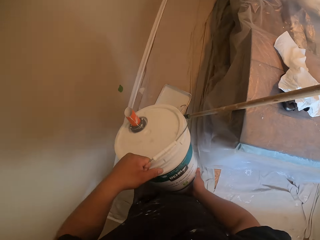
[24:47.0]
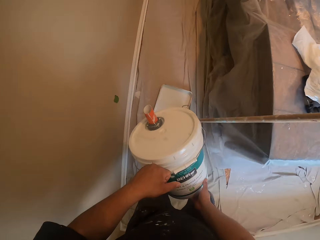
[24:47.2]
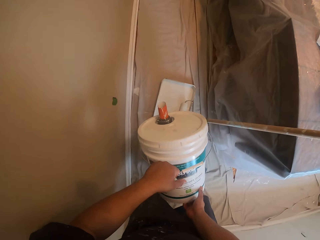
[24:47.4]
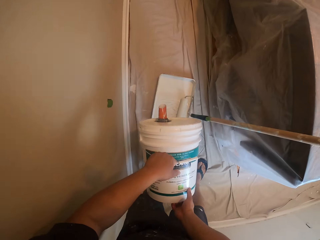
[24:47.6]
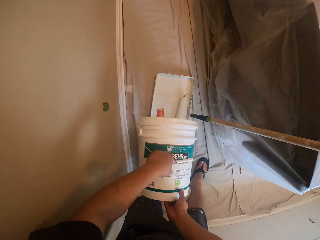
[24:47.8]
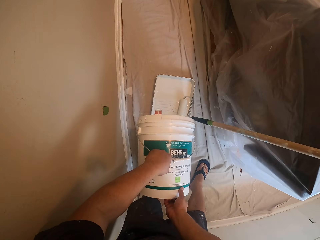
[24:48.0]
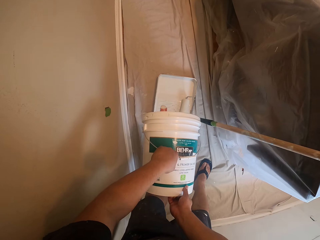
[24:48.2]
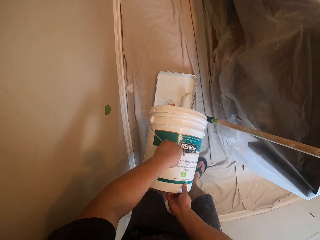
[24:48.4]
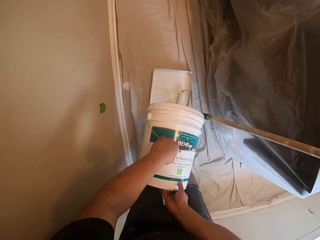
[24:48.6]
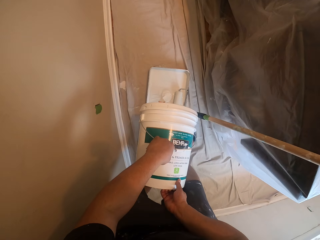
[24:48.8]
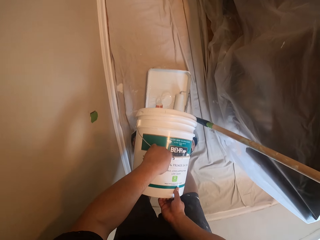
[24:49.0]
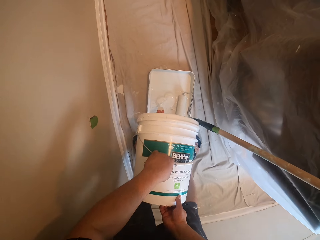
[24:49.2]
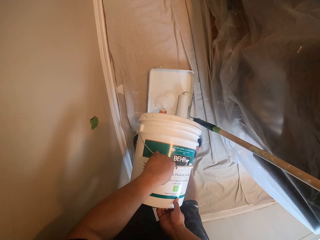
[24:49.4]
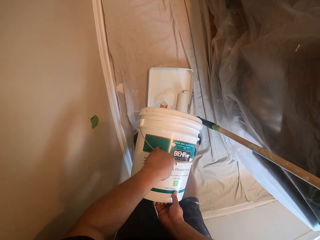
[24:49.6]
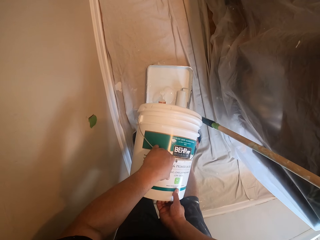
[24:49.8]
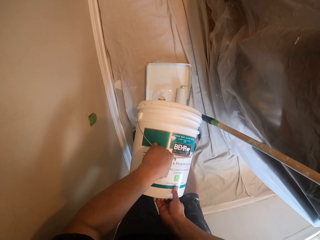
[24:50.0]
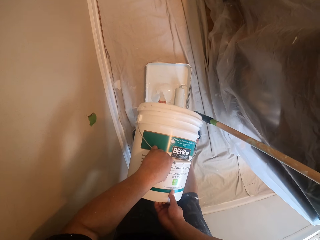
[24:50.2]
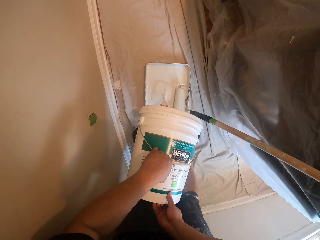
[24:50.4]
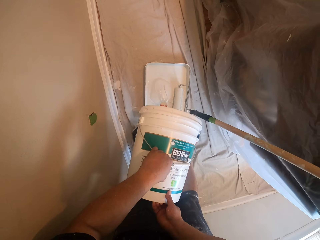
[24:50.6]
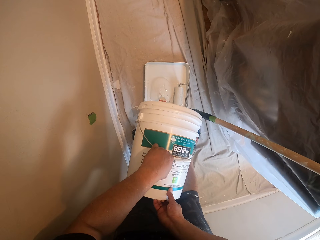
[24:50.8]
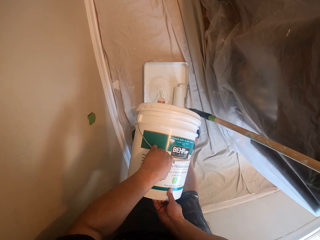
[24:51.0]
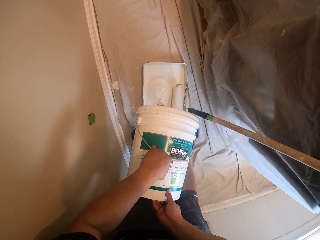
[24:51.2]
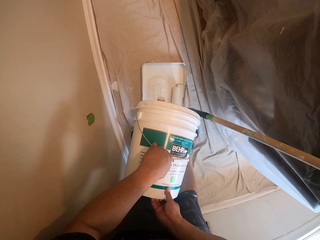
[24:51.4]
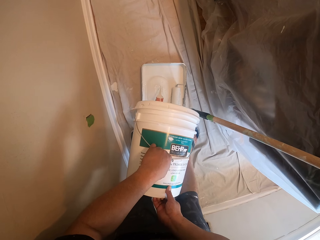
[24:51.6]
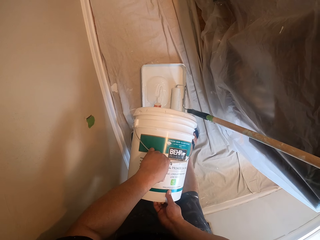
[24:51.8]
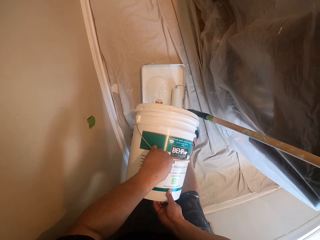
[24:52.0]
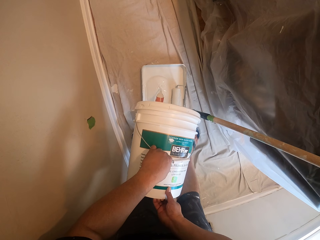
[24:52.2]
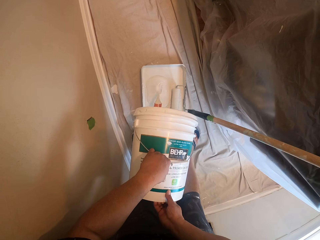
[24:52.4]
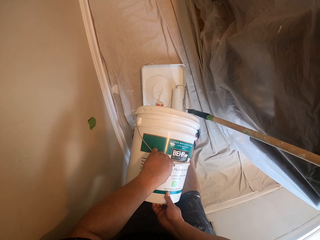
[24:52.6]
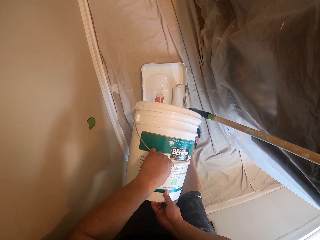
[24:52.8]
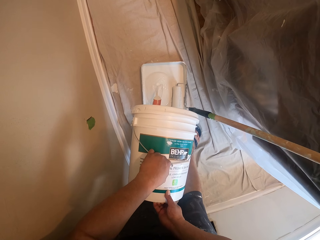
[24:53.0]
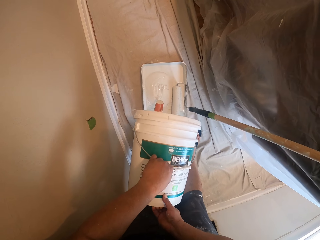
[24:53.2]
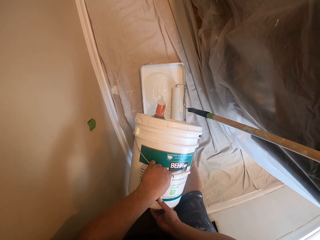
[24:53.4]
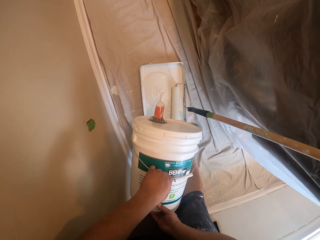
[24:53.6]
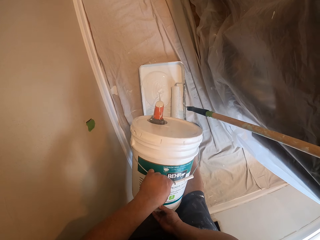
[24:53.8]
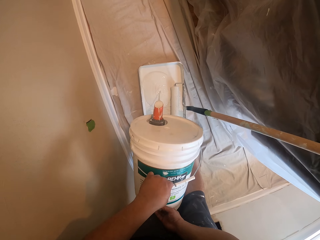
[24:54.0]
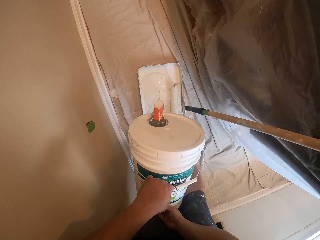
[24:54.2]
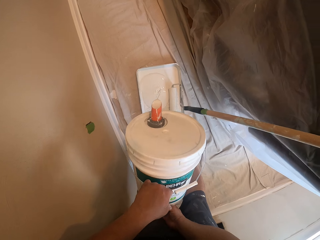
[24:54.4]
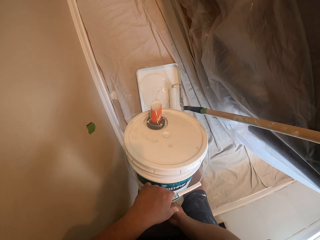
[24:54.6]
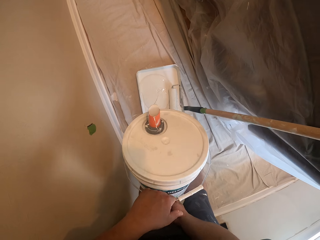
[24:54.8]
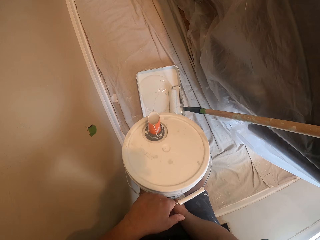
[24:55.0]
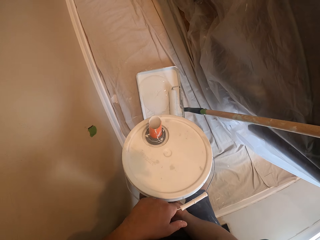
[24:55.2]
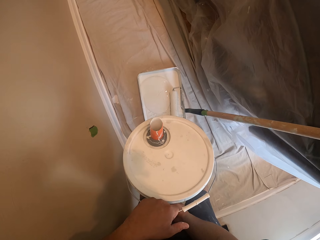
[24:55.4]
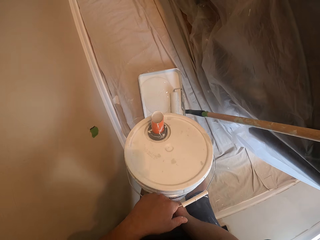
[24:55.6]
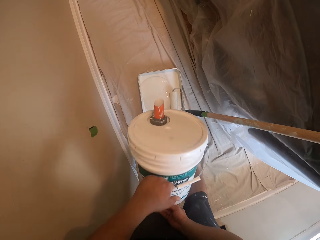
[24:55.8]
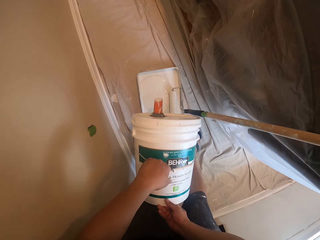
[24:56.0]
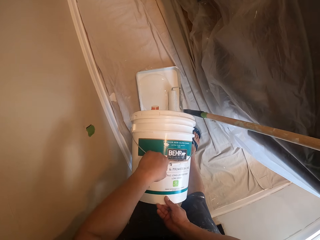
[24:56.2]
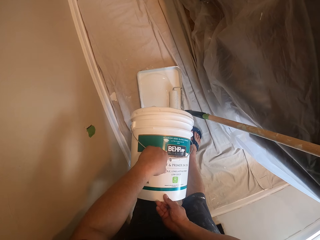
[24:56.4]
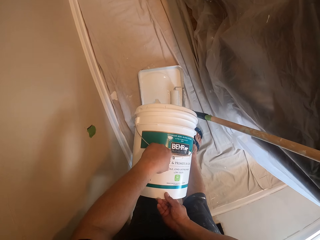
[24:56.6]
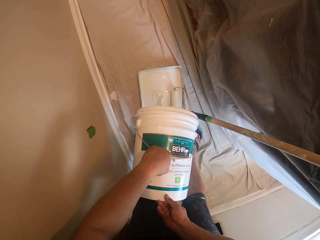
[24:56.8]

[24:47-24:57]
The camera wearer pours paint into the paint container from the paint bucket.

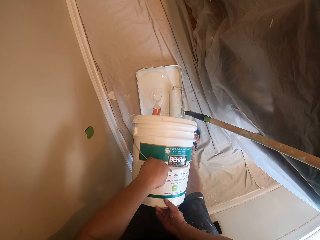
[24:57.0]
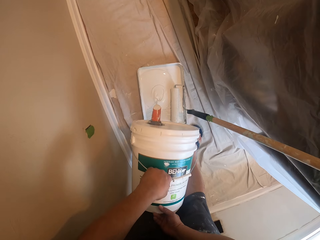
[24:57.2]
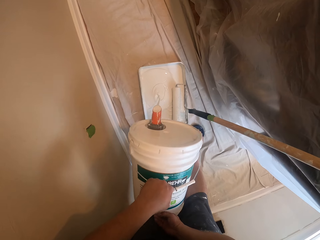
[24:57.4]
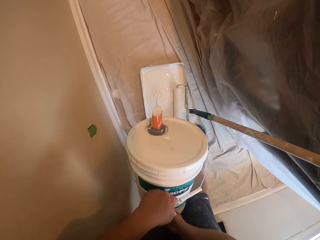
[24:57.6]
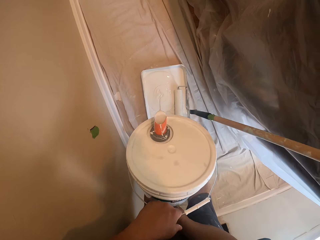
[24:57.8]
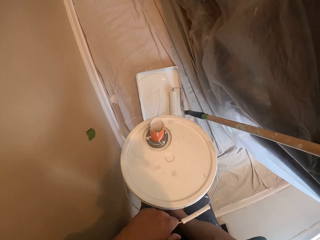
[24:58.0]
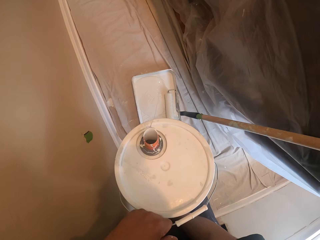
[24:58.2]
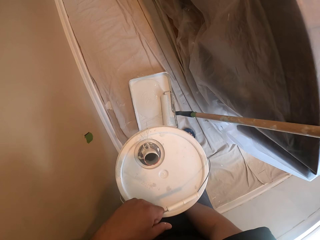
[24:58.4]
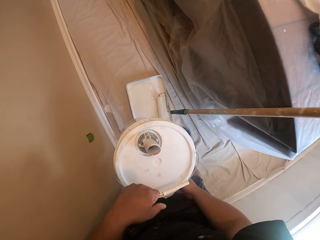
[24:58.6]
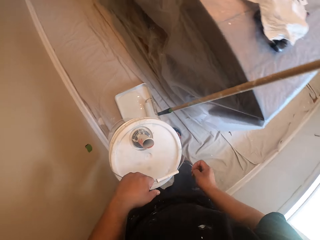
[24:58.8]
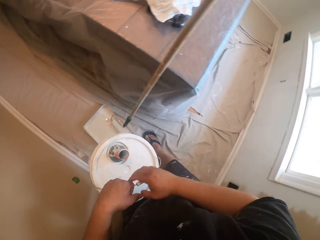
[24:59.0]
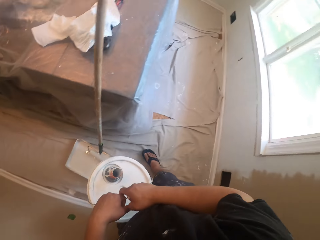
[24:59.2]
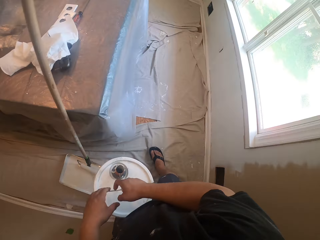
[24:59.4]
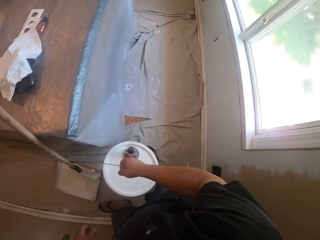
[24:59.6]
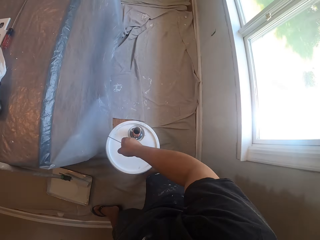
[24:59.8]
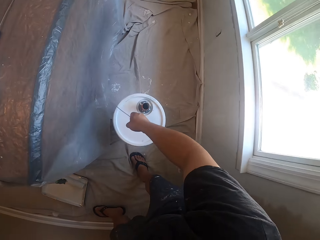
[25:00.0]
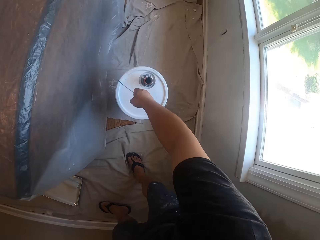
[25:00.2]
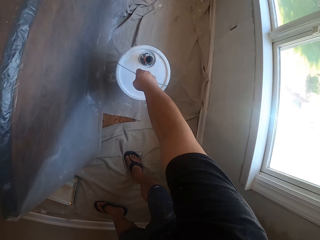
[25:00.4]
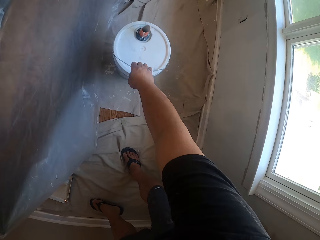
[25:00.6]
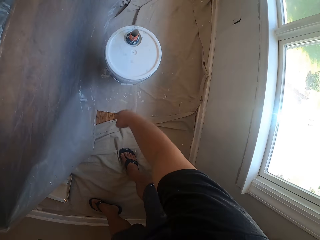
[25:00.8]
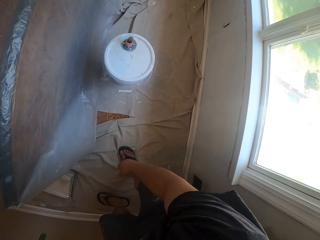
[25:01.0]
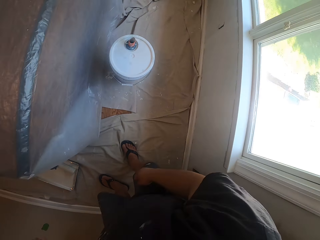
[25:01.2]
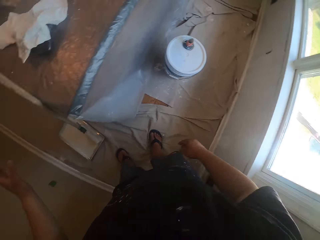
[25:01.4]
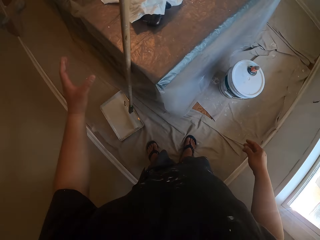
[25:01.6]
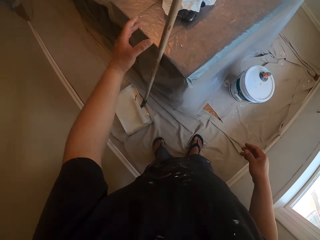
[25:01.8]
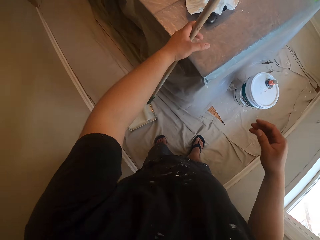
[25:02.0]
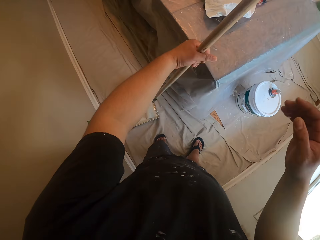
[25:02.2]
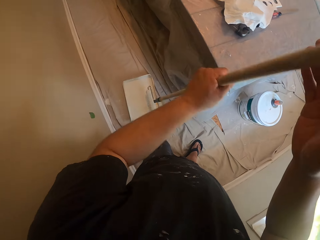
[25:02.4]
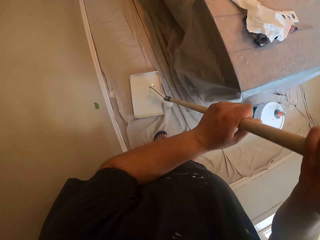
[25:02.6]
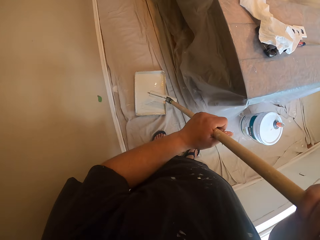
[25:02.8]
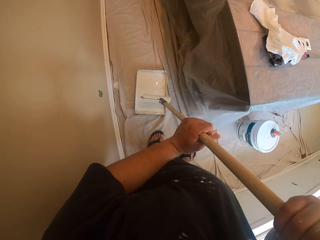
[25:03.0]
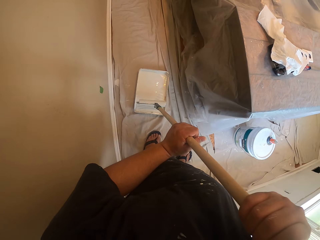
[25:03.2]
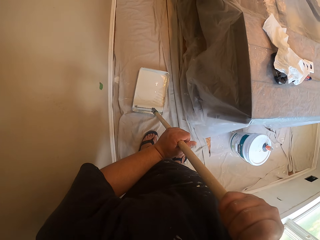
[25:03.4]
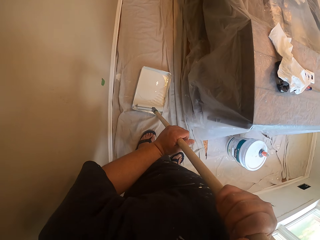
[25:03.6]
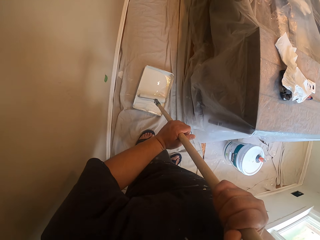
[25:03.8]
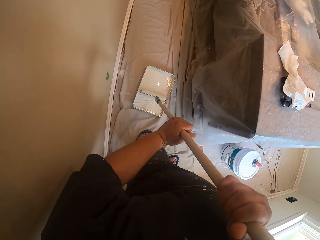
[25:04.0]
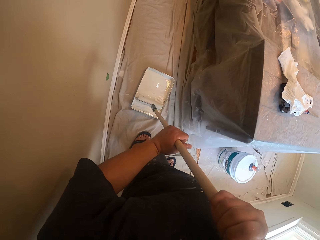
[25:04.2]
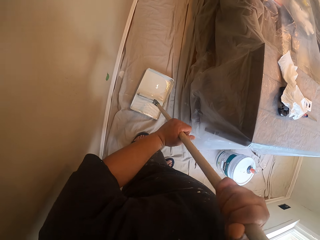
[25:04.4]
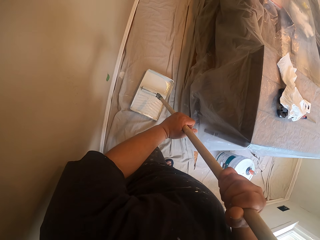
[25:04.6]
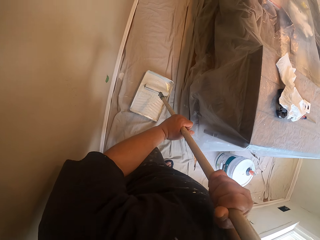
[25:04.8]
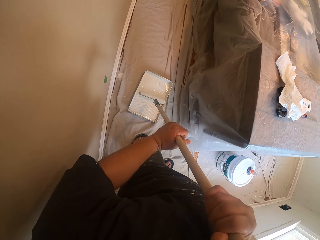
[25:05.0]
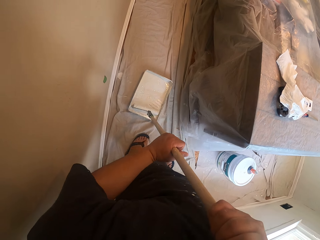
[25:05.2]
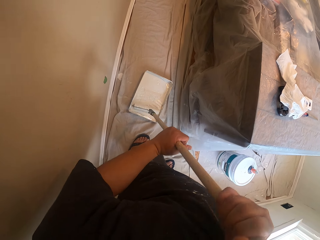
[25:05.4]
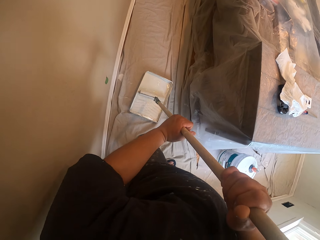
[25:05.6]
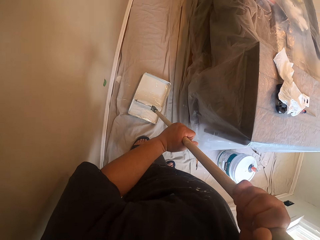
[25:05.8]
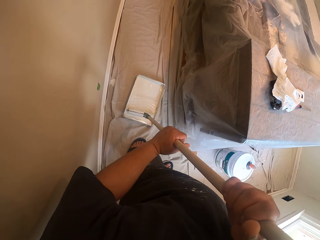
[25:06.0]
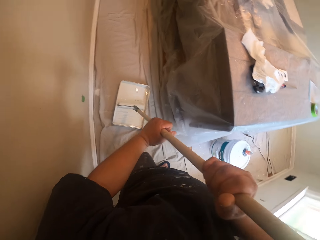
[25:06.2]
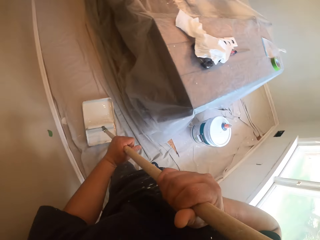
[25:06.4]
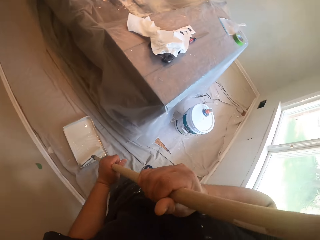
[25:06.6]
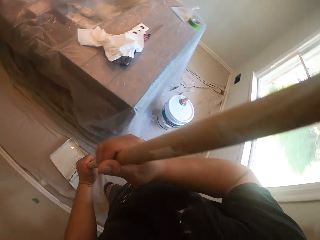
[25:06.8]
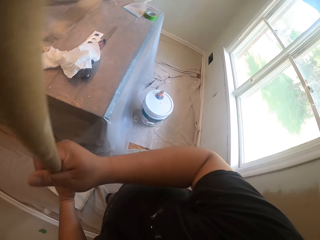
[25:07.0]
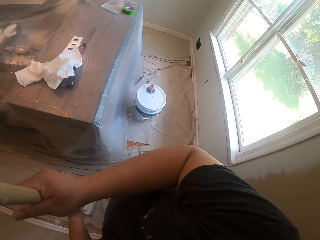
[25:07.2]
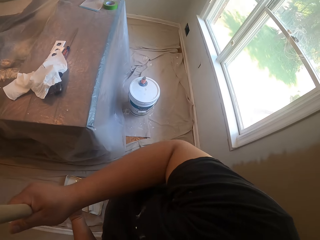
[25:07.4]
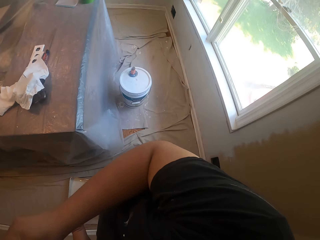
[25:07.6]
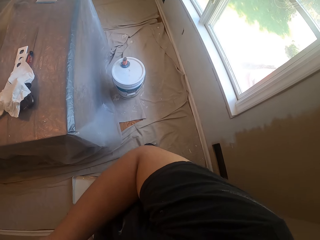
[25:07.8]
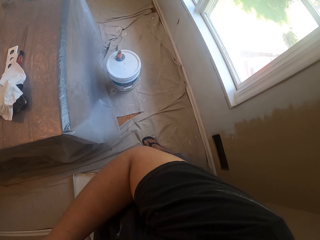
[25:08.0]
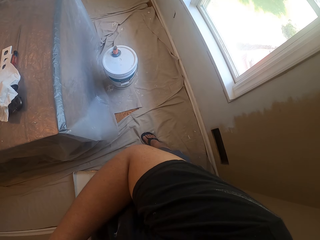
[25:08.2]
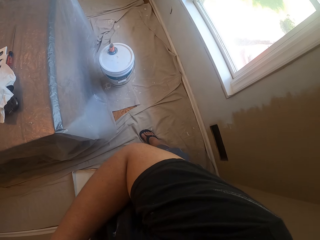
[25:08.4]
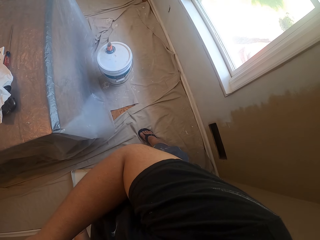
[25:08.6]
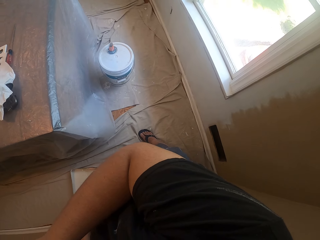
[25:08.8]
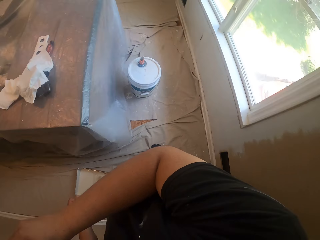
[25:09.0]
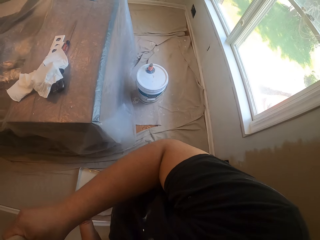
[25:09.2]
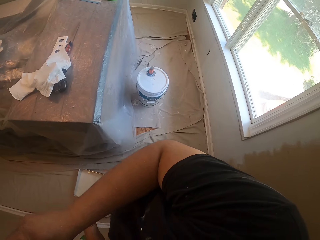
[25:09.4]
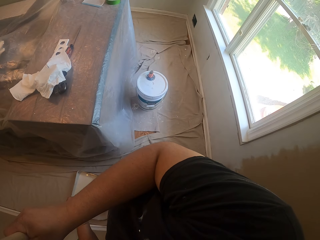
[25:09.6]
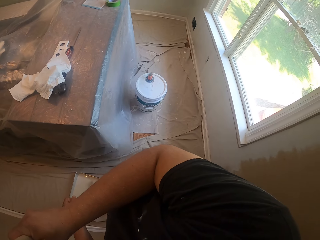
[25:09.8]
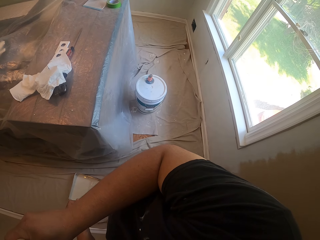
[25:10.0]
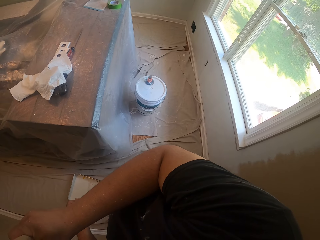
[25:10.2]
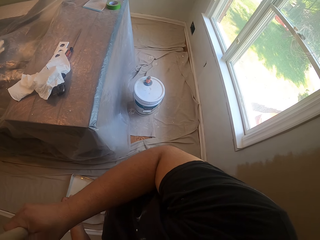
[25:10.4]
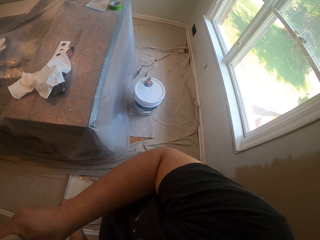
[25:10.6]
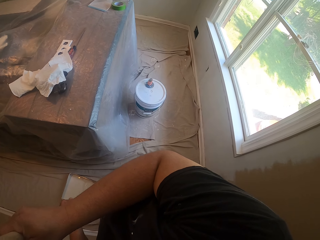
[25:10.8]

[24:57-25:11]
The camera wearer drops the paint bucket on the floor. They take the roller brush by its handle. They dip the roller brush into the paint. They roll the roller brush inside the paint container on the floor.
